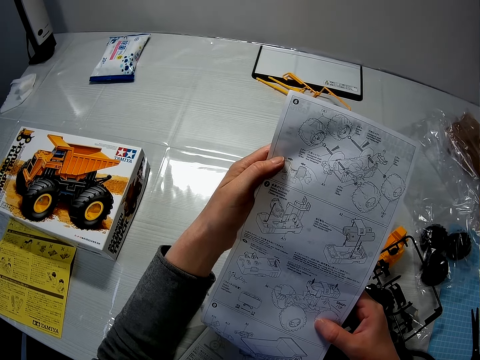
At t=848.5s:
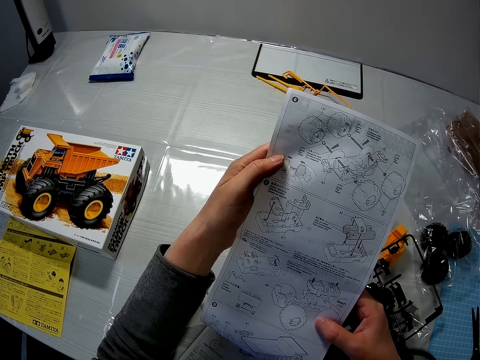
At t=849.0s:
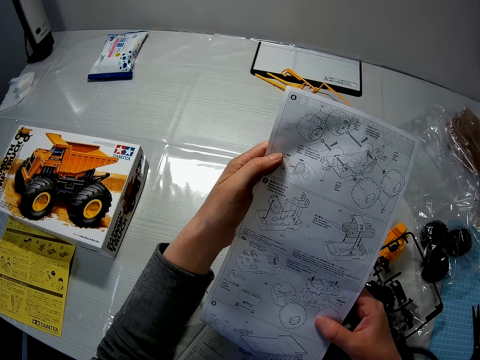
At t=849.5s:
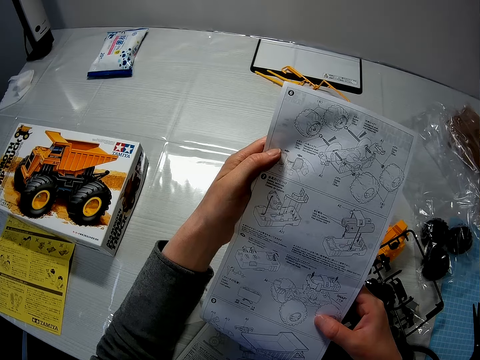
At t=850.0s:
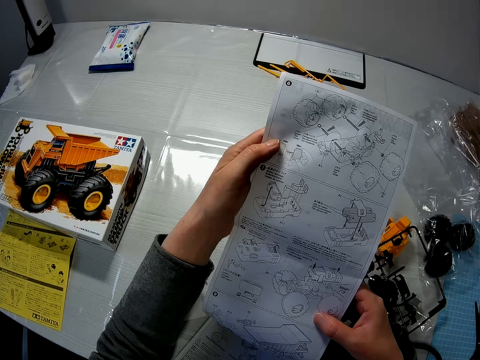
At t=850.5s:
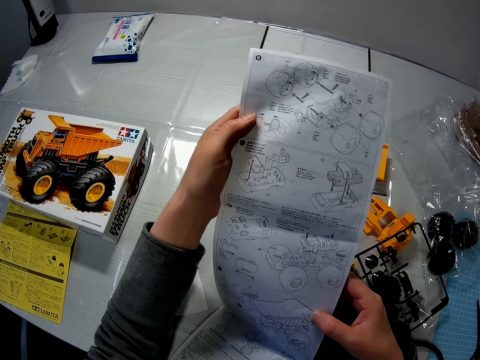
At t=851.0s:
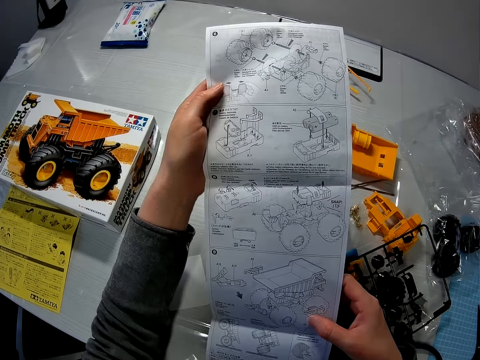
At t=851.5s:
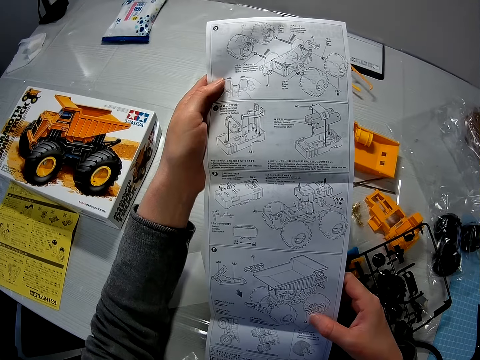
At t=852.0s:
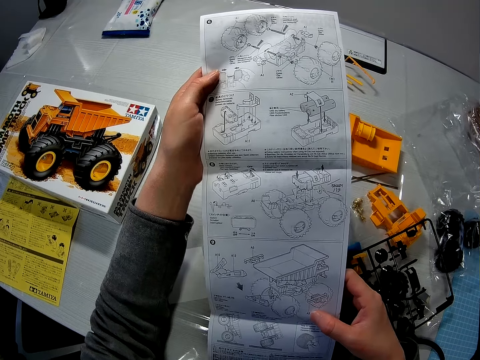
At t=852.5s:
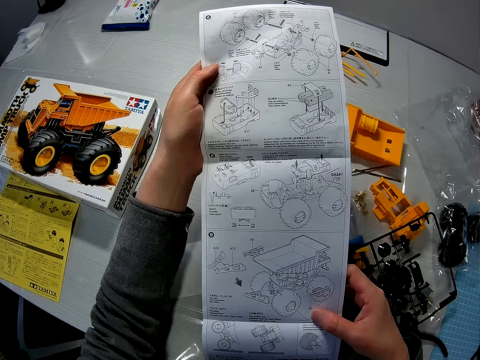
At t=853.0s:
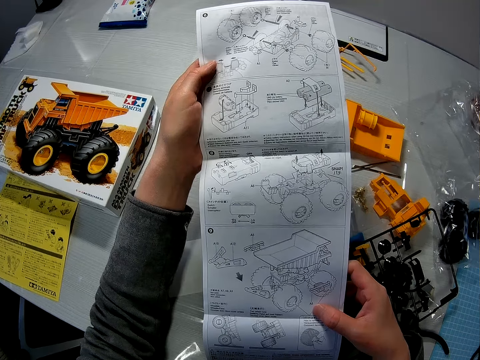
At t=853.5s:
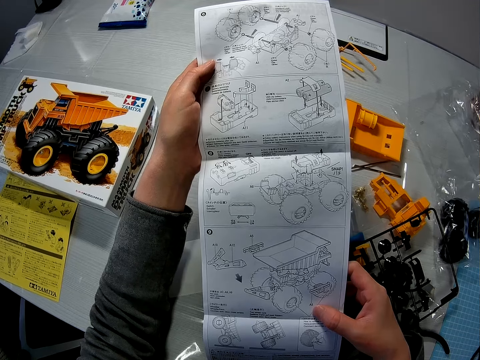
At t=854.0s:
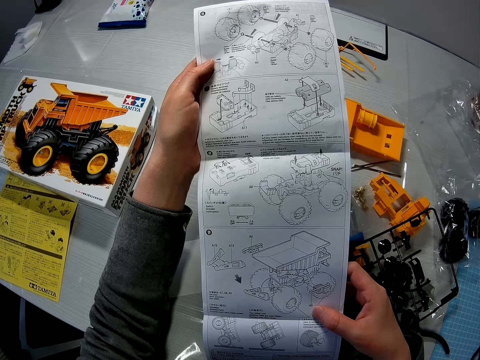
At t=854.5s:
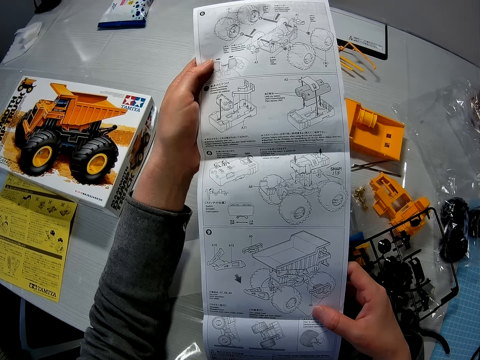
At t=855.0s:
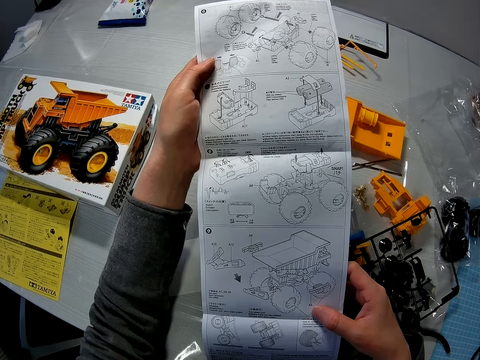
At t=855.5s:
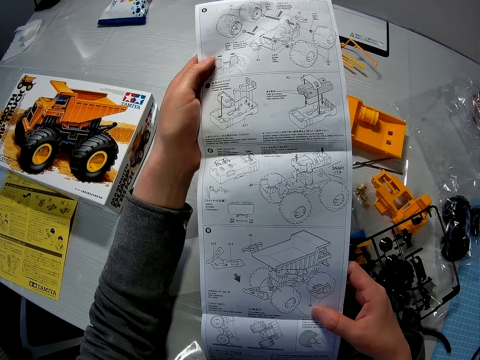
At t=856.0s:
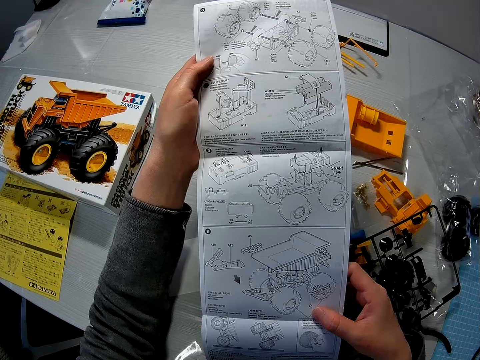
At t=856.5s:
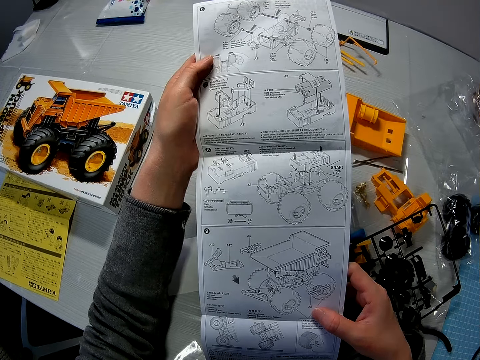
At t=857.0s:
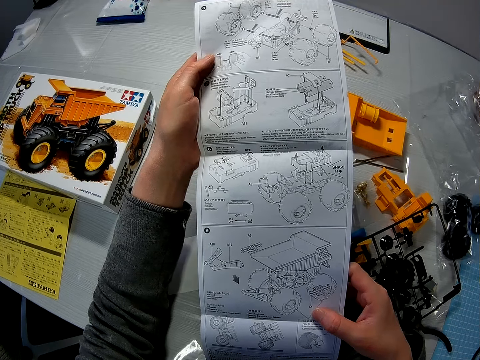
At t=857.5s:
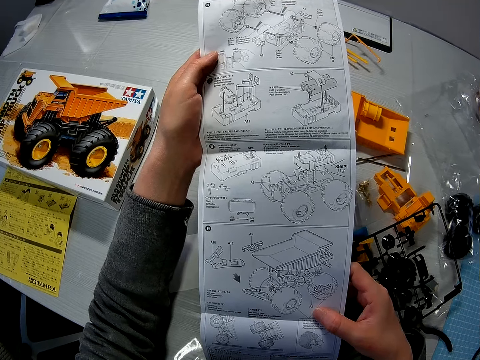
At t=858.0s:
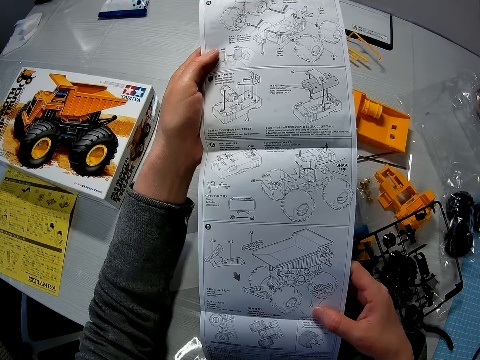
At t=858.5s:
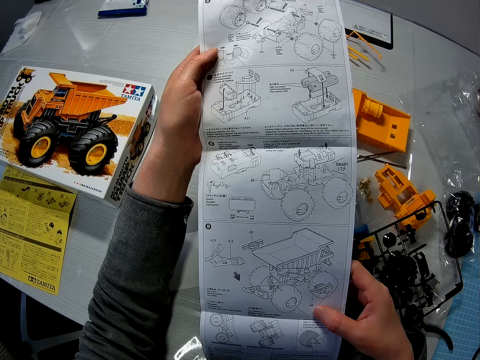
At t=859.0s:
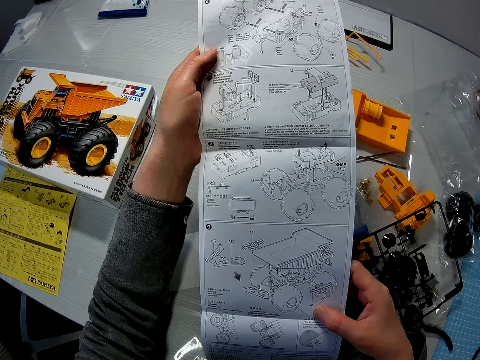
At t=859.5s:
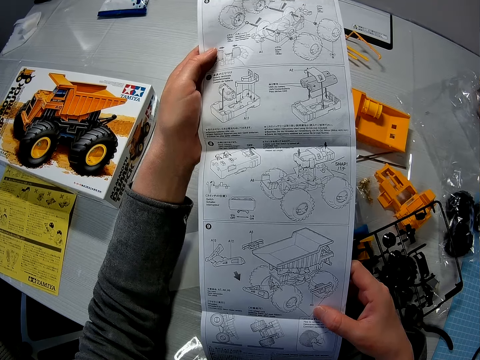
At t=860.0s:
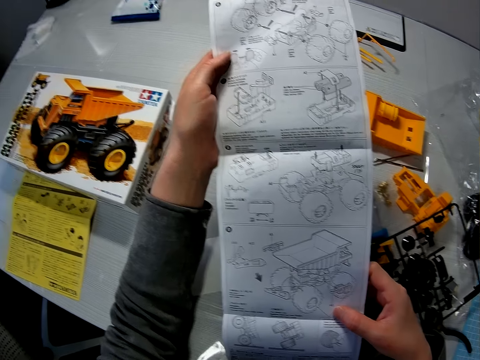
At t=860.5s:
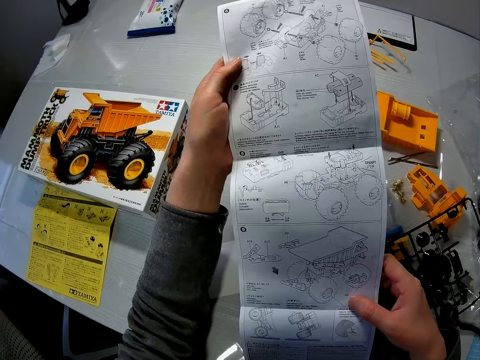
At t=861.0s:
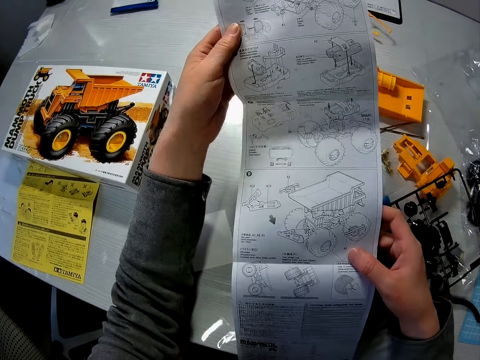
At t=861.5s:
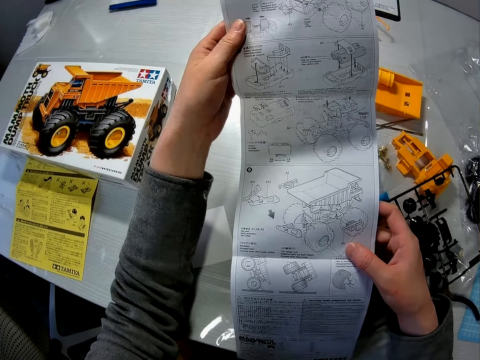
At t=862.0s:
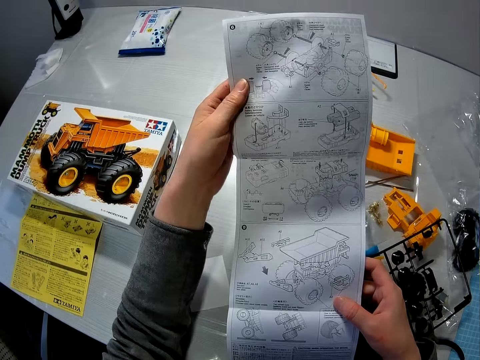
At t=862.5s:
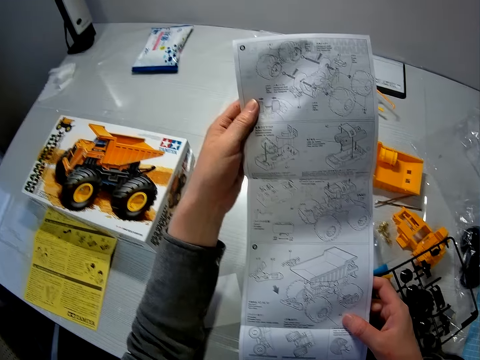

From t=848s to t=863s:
The camera wearer moves his hand backwards. He stares at the manual.

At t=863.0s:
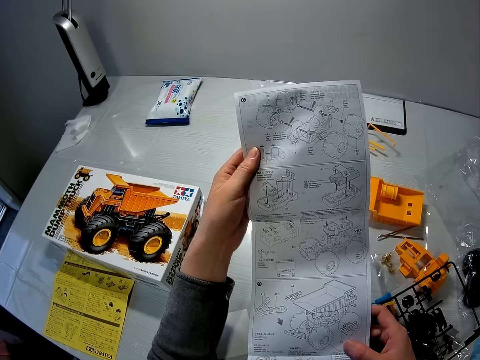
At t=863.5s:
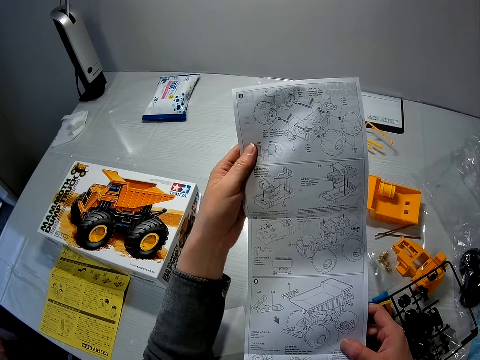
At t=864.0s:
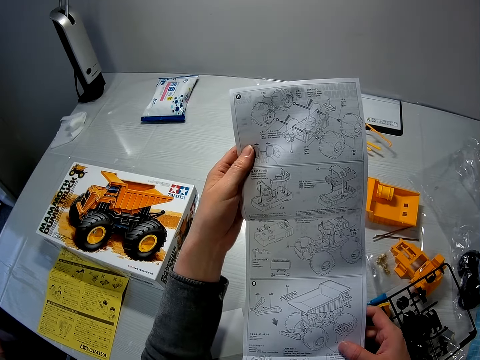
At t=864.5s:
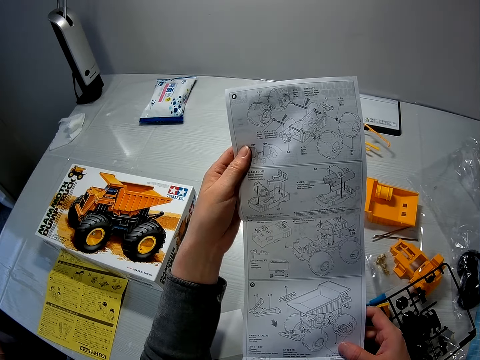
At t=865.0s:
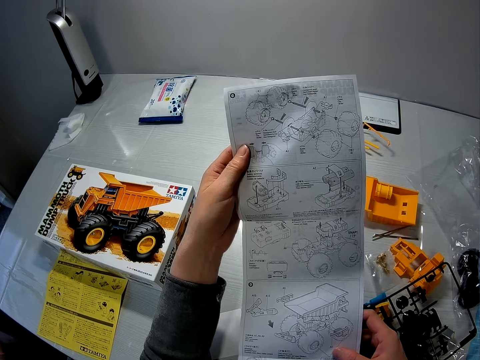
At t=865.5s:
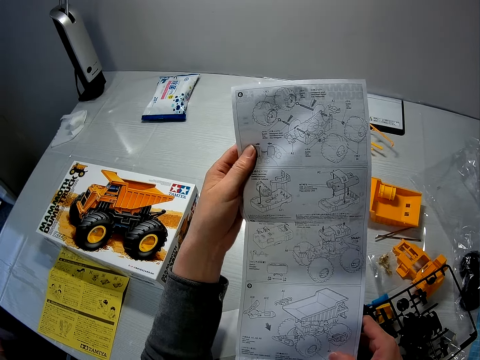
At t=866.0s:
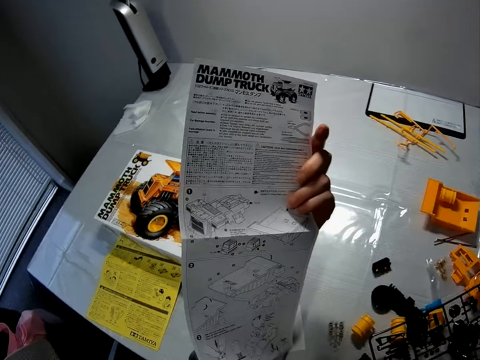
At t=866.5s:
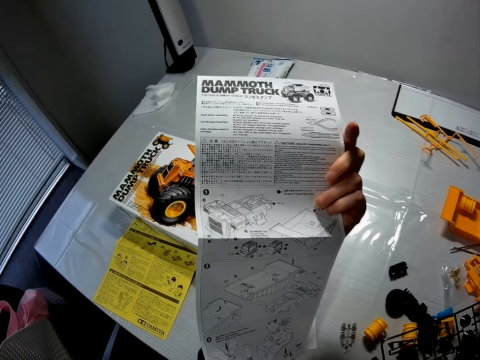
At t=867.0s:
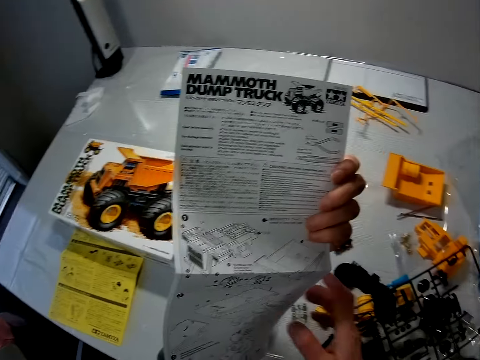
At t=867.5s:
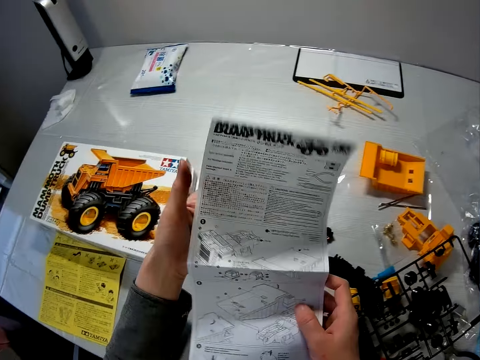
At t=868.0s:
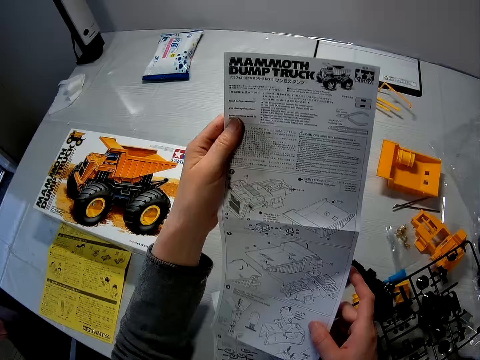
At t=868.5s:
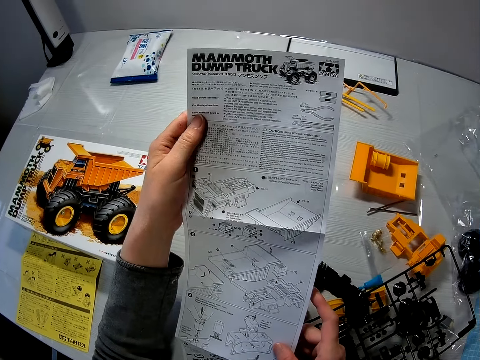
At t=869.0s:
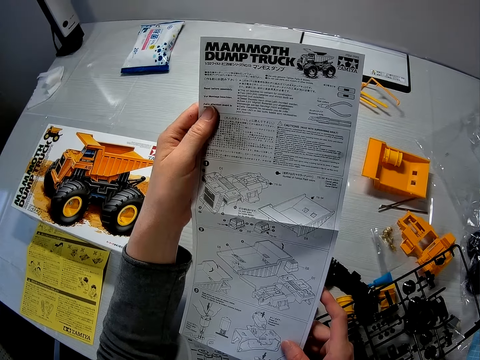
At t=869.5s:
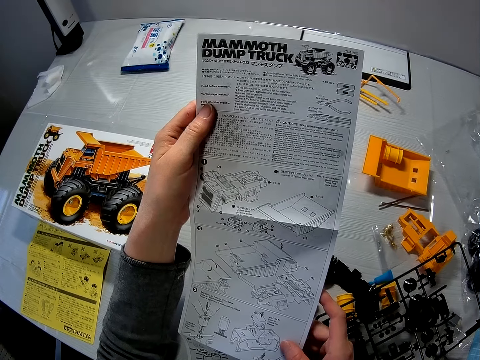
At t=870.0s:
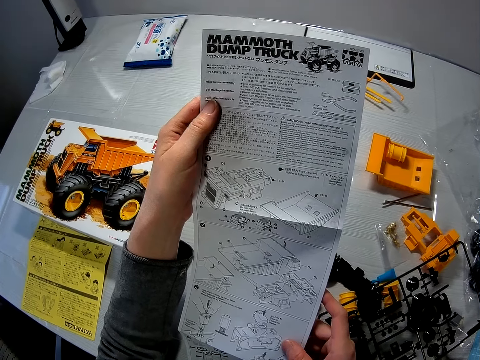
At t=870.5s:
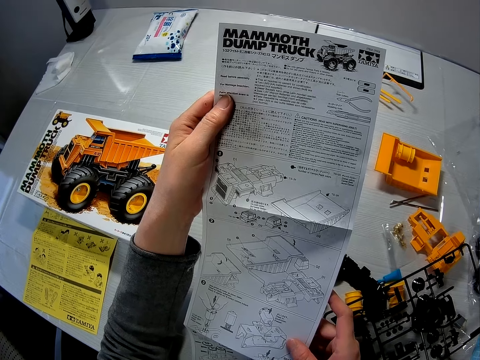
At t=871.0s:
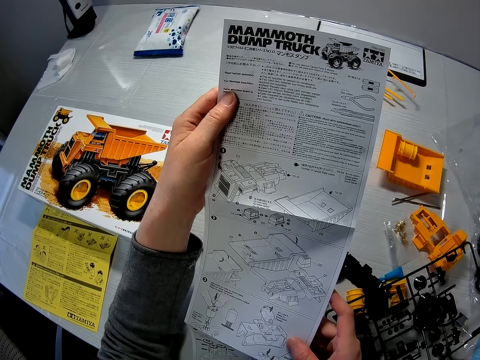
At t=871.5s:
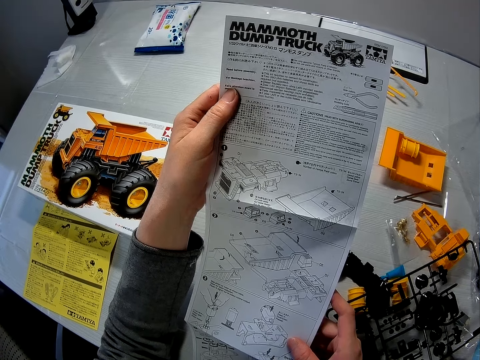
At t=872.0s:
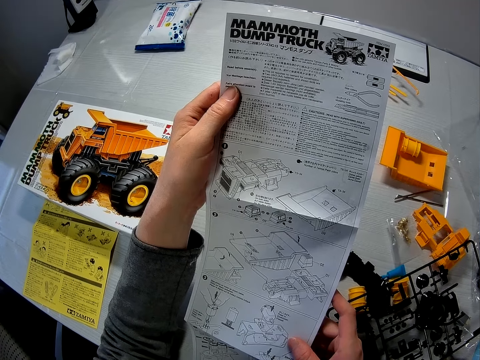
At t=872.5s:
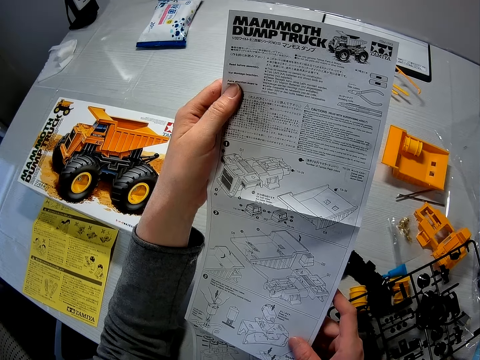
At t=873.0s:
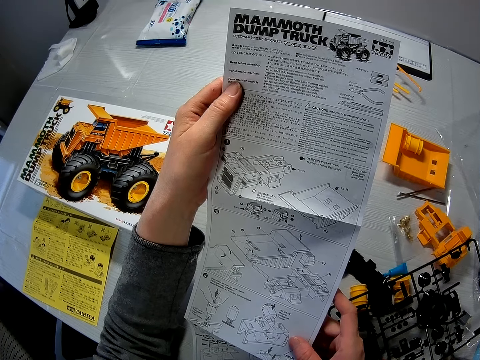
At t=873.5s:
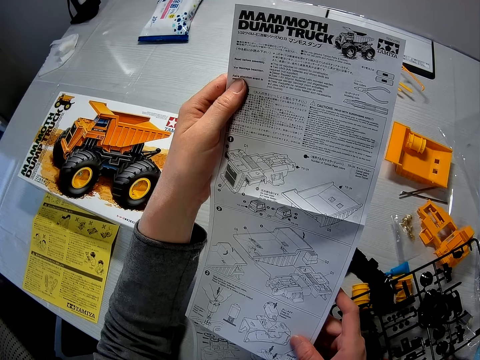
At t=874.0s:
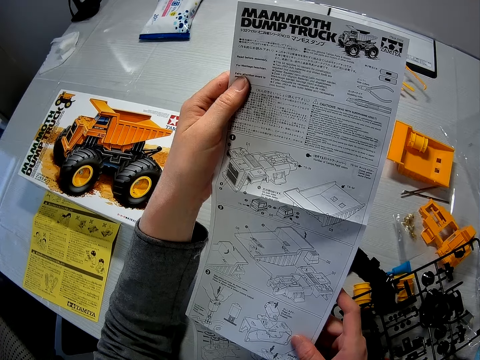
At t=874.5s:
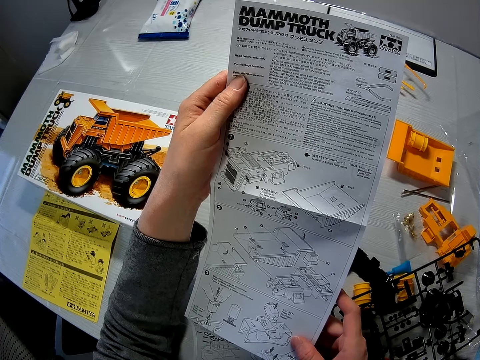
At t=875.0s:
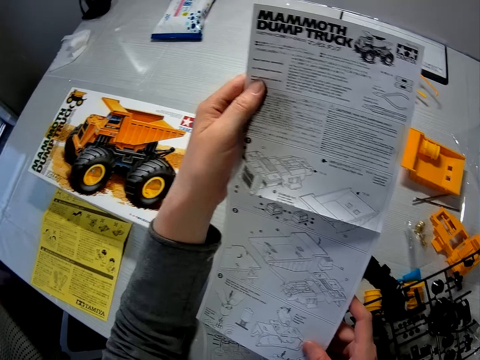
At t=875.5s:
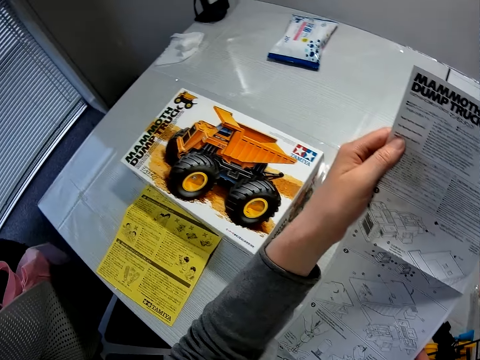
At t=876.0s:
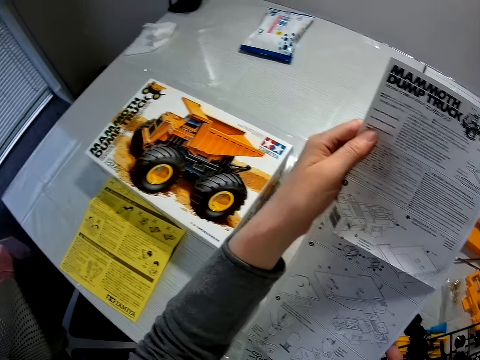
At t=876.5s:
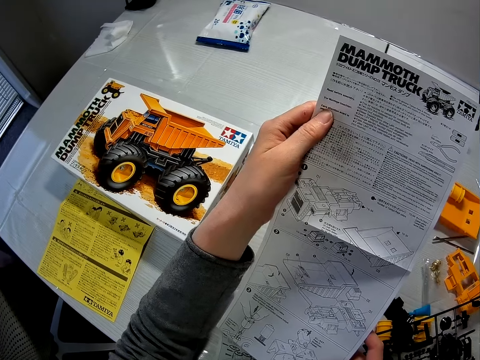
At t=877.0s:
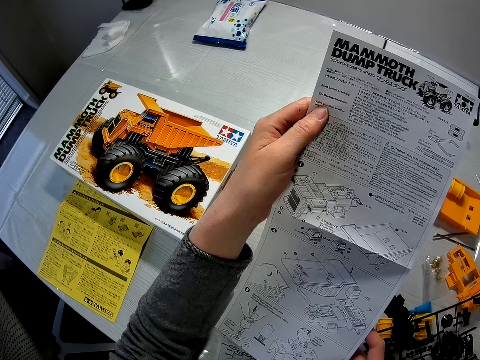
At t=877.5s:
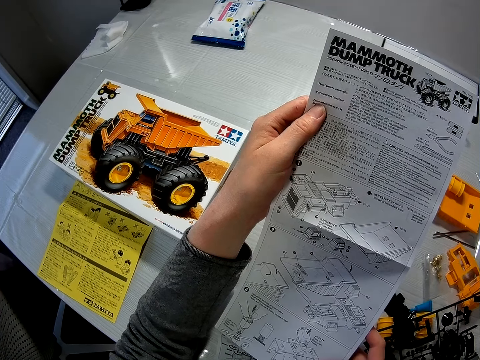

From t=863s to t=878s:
The camera wearer turns over the paper or manual on the table with his left hand. He stares at the manual. He holds the paper with his hands. He looks toward the paper in his hands.
